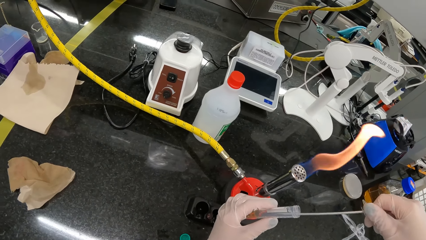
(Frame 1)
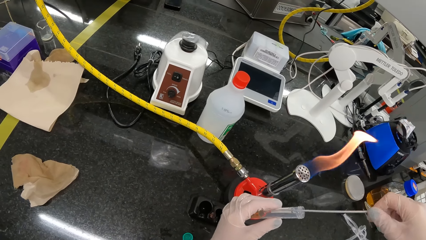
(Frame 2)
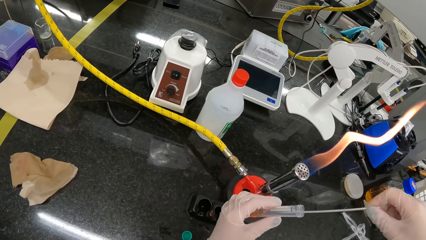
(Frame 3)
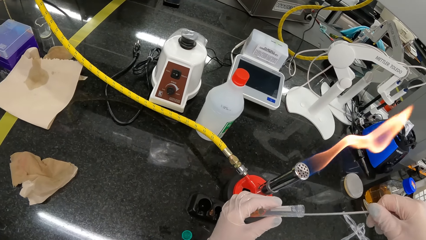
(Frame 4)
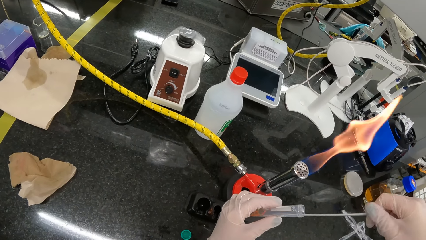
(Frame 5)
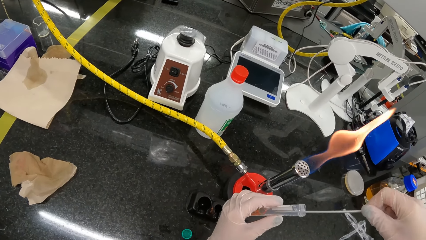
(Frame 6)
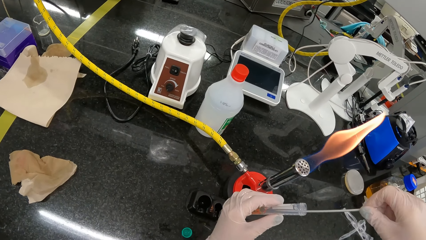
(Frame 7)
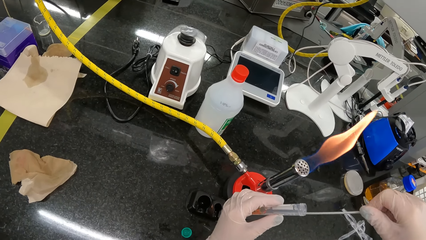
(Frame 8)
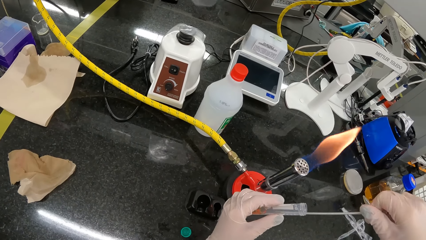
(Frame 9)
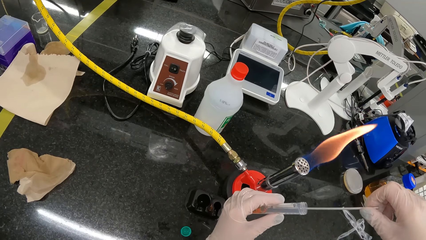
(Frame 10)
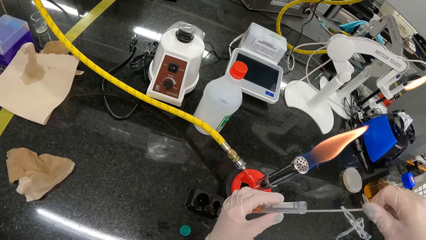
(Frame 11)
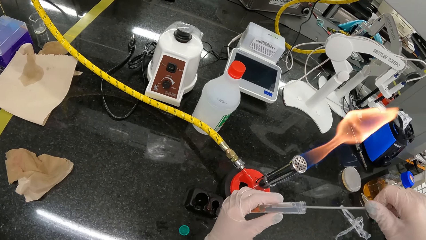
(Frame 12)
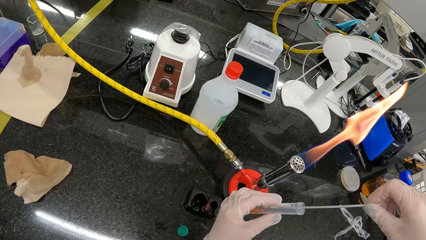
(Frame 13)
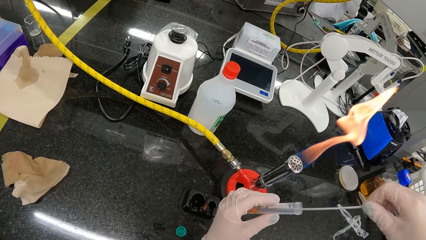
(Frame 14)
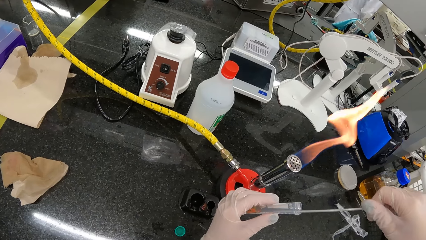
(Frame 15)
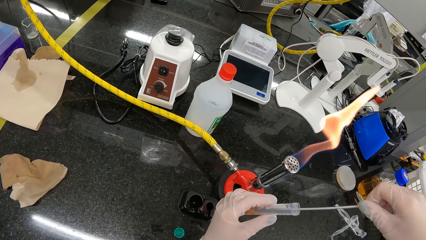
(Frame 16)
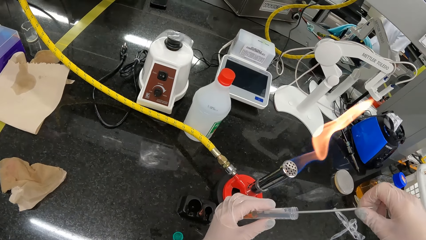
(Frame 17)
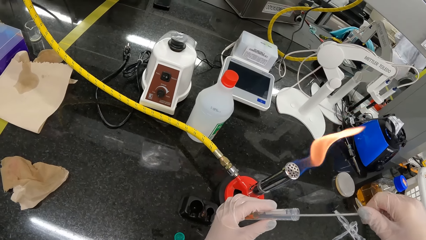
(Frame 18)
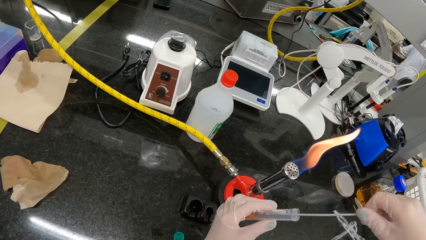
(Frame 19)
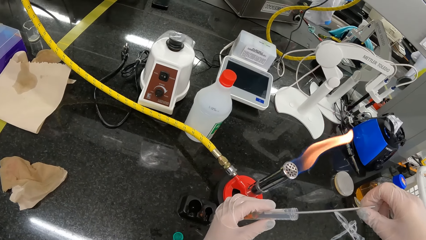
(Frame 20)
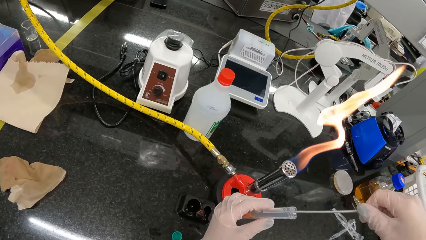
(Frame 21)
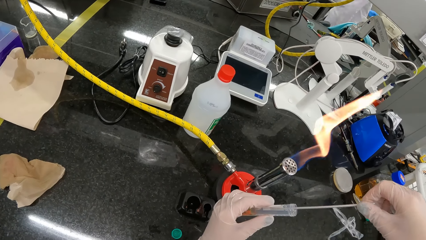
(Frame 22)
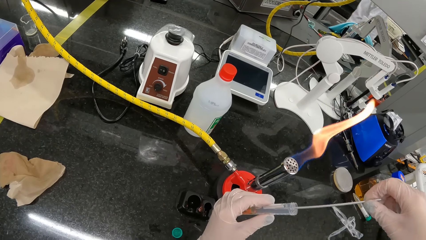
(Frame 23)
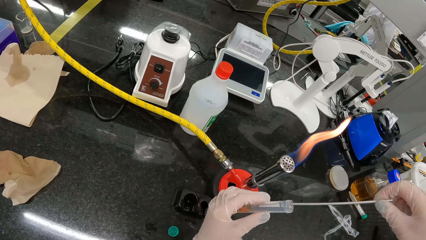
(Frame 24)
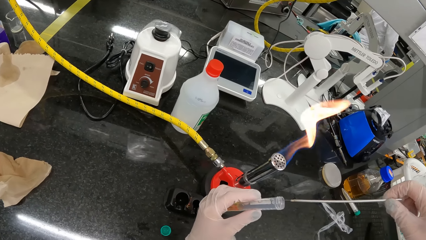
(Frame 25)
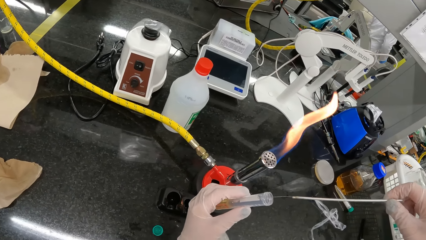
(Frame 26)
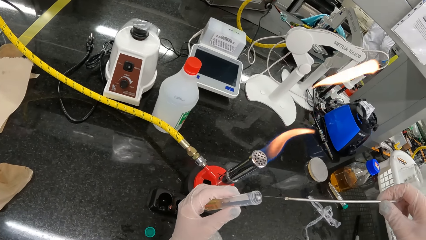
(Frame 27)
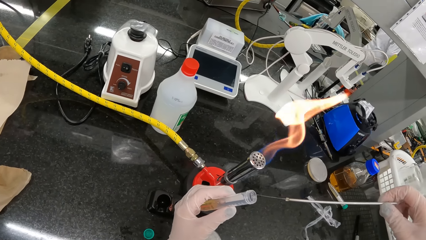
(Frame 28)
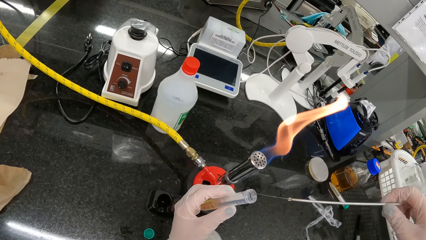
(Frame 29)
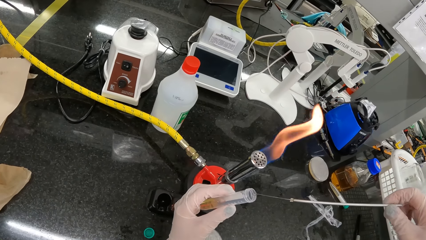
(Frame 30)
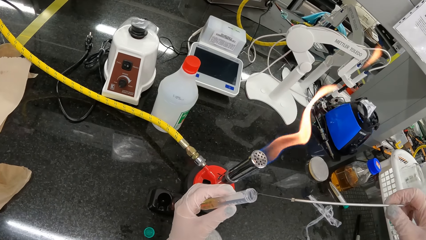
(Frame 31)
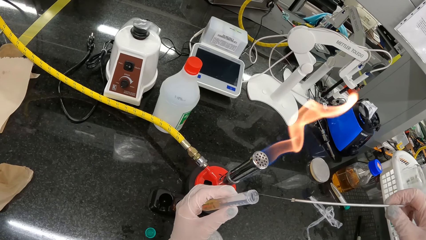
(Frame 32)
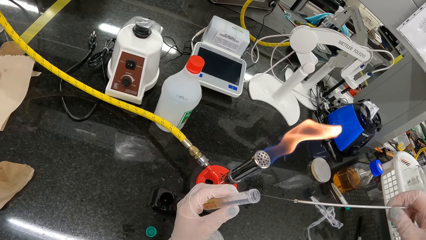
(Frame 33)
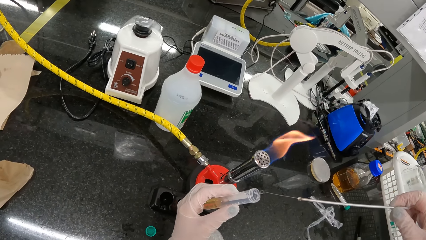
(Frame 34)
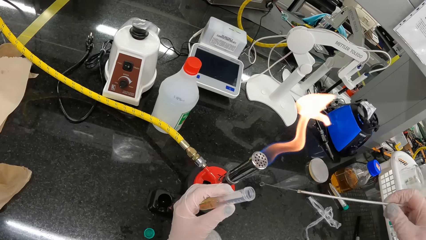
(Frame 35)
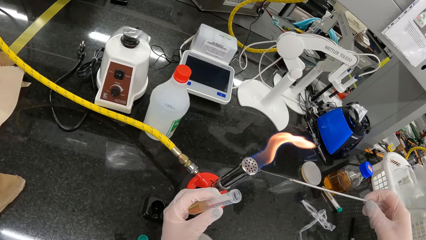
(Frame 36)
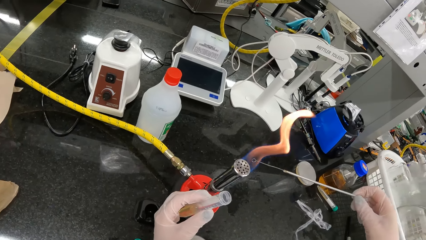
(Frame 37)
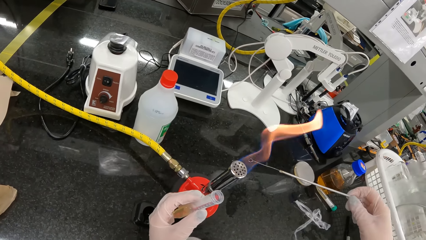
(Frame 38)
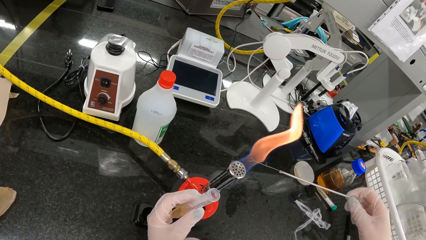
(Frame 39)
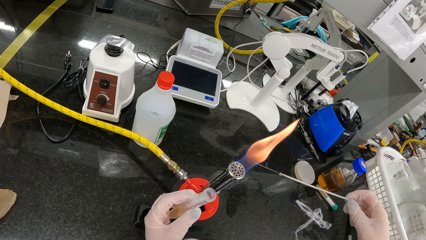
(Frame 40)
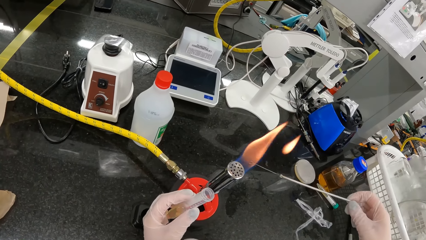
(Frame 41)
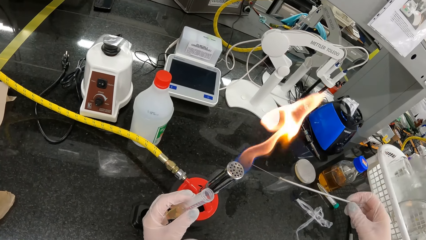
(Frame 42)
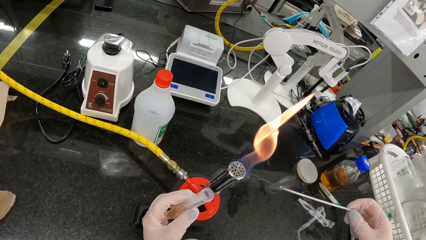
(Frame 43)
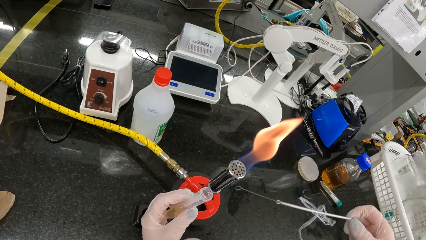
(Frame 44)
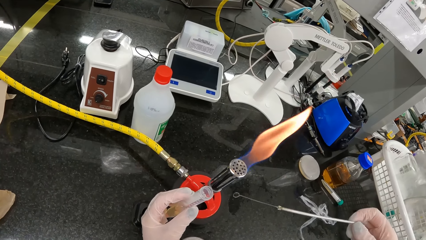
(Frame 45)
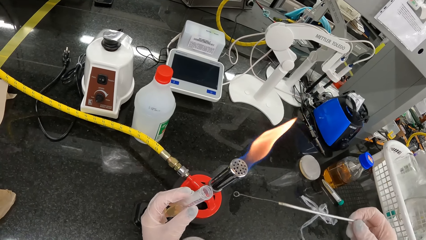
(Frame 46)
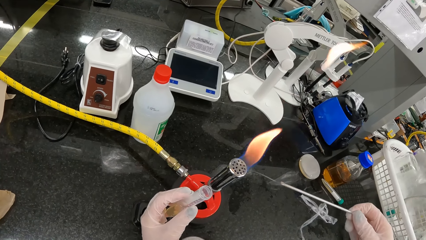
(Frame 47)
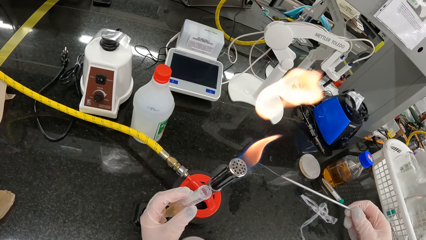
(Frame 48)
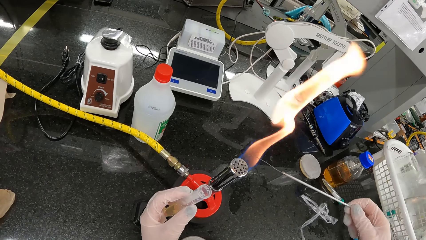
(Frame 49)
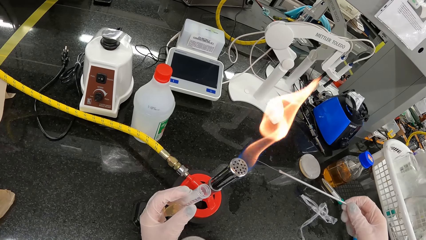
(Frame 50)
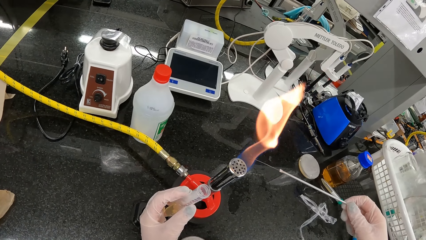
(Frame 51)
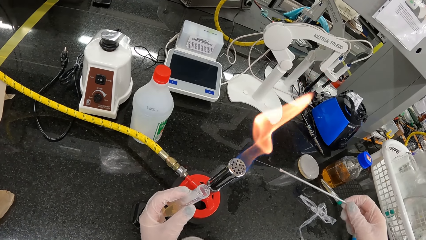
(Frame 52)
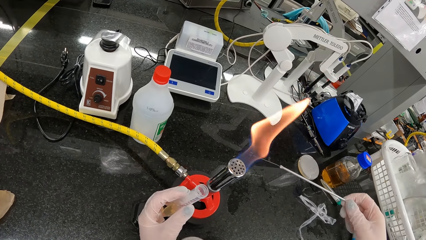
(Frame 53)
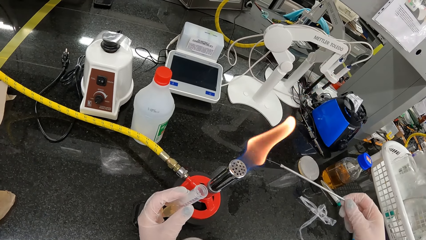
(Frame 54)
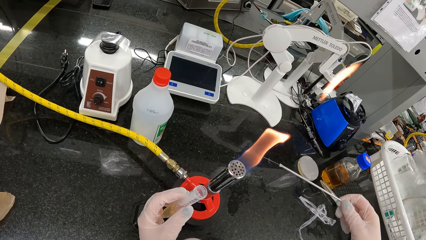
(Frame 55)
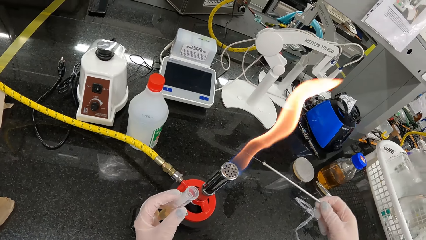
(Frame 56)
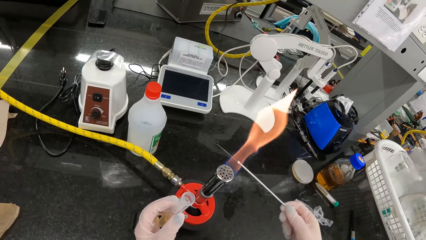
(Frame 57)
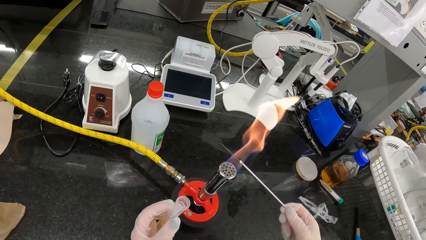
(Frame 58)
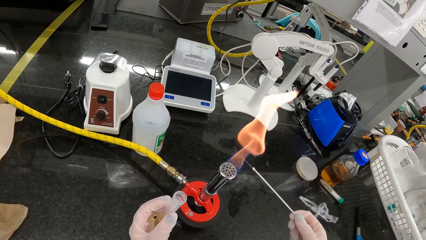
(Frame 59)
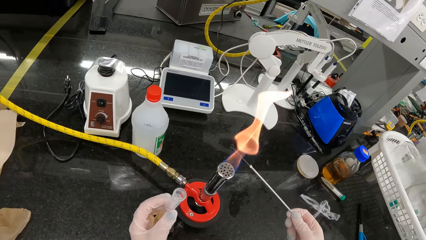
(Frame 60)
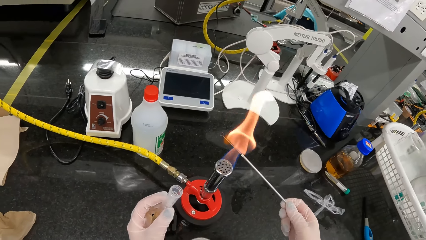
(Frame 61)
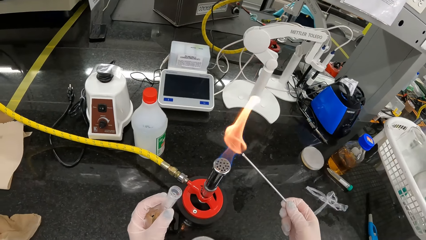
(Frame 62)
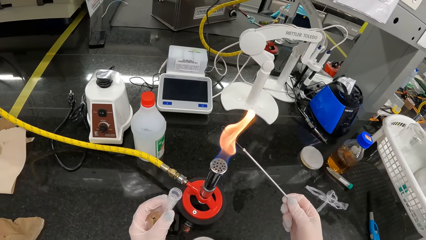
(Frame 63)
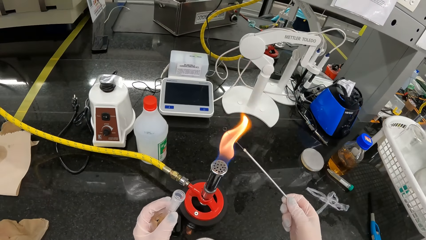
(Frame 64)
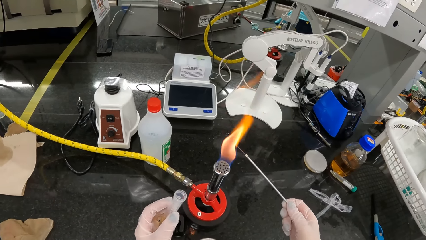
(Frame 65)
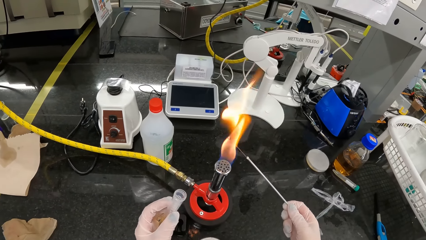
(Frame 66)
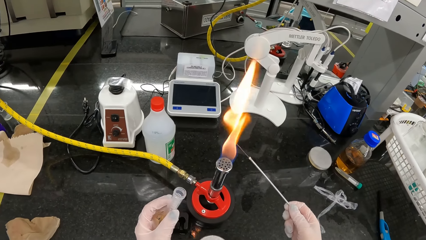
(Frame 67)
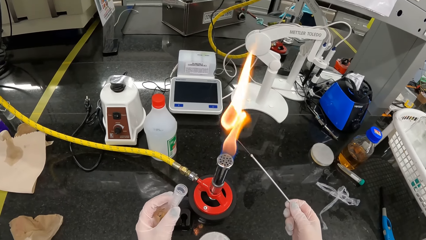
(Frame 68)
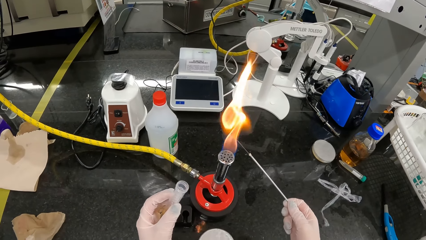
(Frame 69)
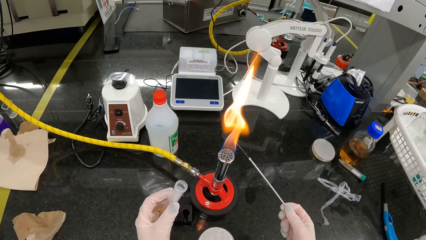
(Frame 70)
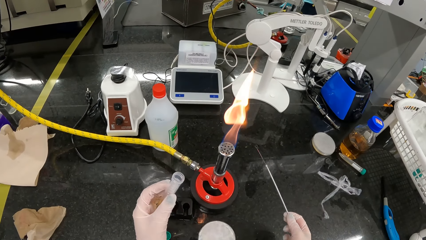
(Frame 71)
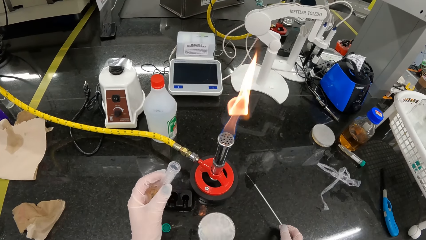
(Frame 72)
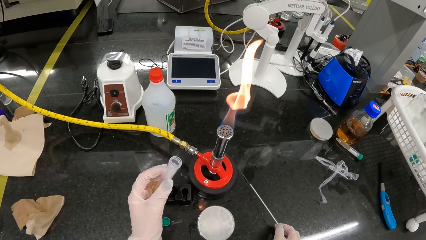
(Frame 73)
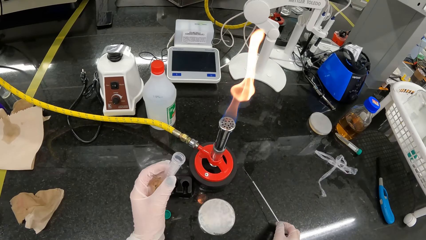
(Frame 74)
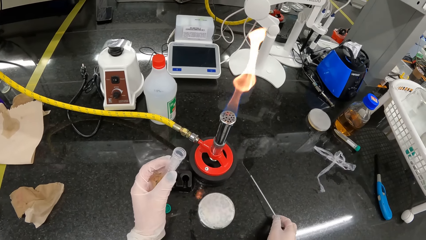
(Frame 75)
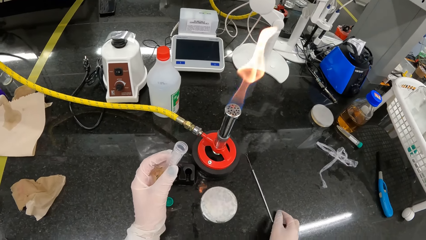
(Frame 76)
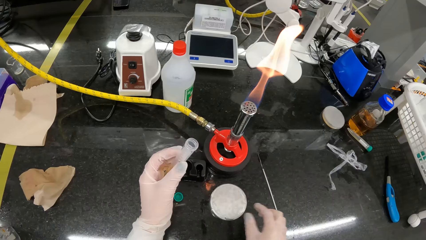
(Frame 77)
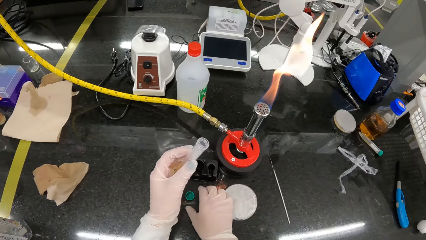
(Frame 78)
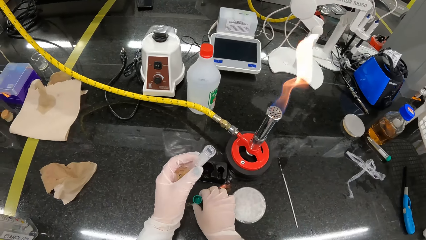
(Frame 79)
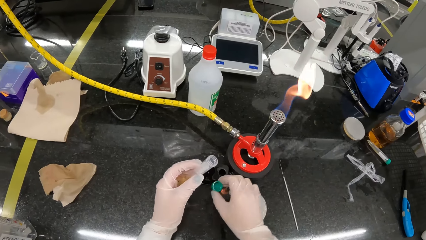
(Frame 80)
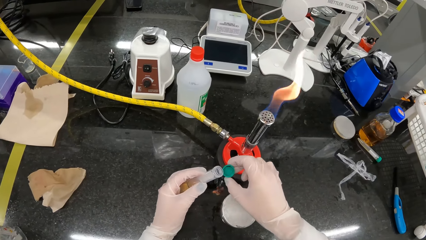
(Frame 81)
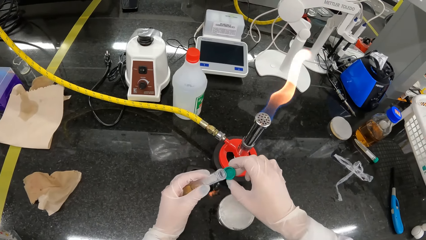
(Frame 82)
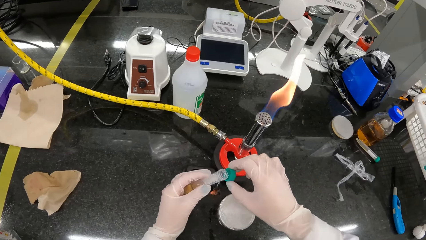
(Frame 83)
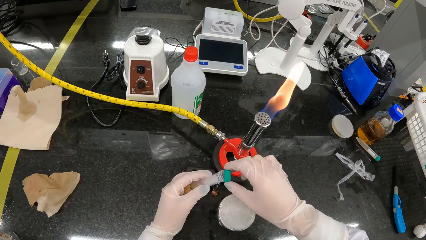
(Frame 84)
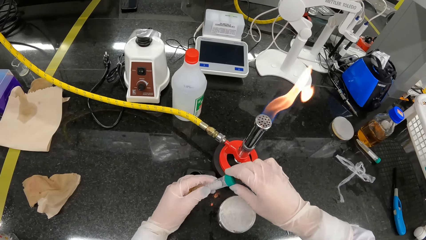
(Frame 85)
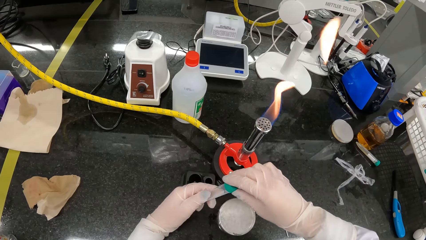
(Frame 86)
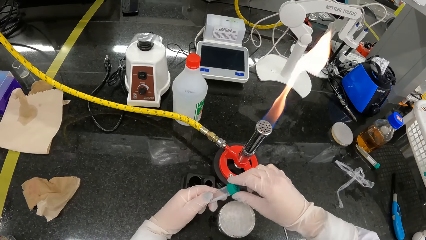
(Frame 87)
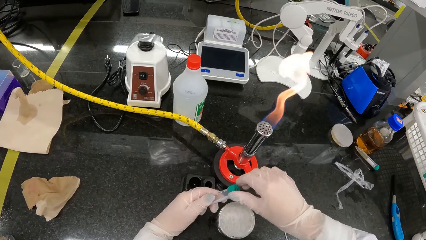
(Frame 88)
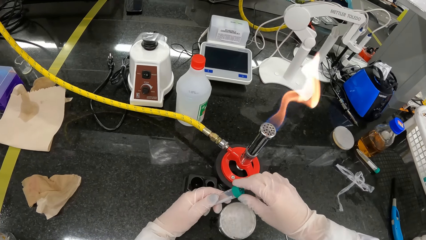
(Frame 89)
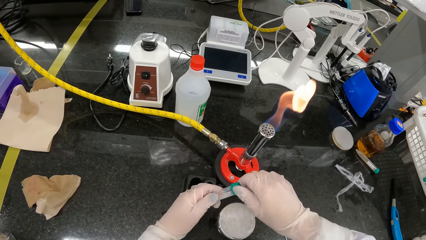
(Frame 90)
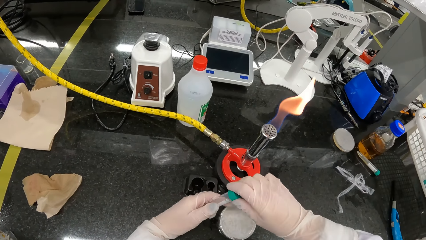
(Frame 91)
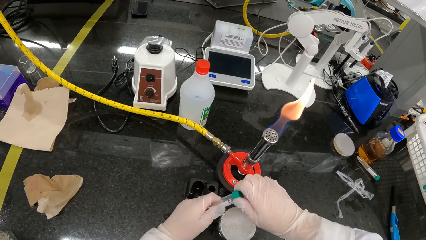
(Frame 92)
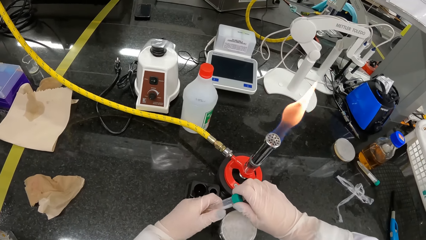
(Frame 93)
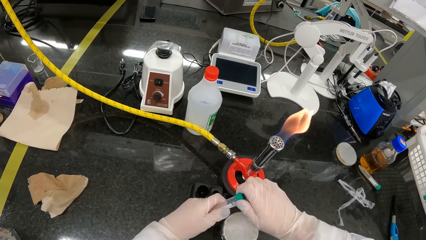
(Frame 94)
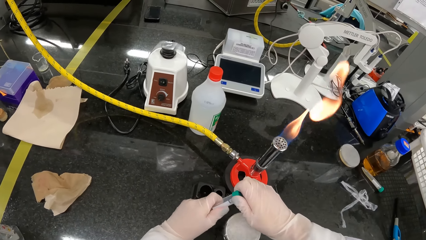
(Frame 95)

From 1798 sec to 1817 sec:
A laboratory technician walks past the camera wearer. Another laboratory technician walks past the camera wearer. The camera wearer removes the wire loop from the specimen bottle with her right hand. She heats the wire loop in her right hand in the Bunsen burner flame. She puts the wire loop in her right hand on the table. She picks up the lid of the specimen bottle on the table with her right hand. She screws the lid in her right hand to the specimen bottle in her left hand.
